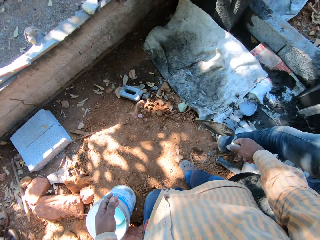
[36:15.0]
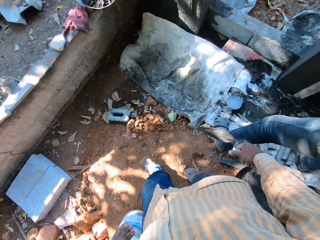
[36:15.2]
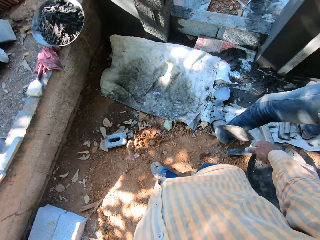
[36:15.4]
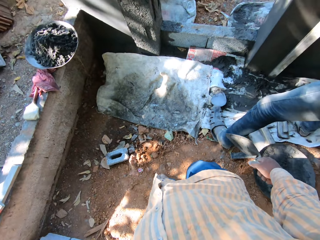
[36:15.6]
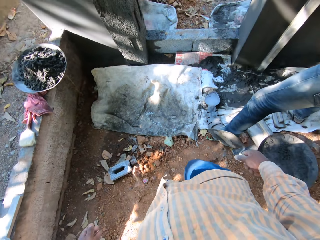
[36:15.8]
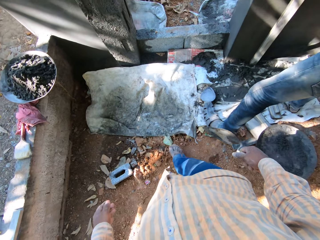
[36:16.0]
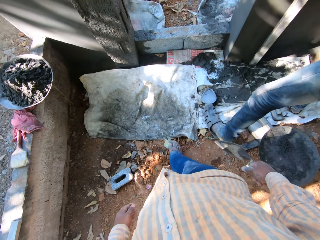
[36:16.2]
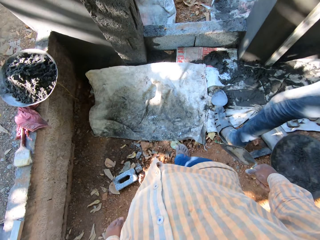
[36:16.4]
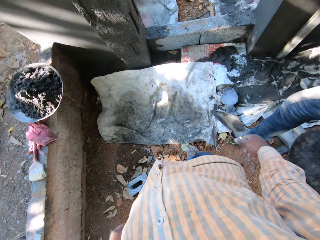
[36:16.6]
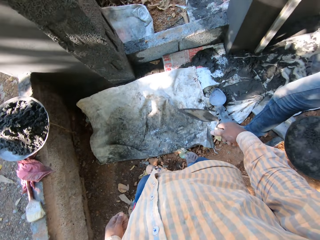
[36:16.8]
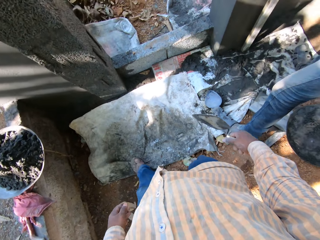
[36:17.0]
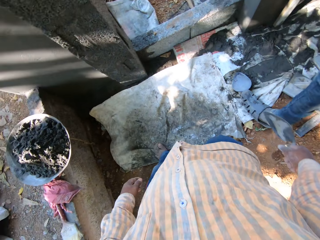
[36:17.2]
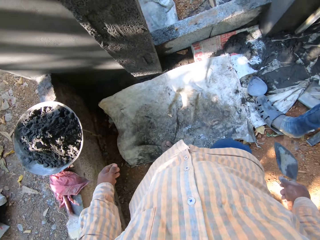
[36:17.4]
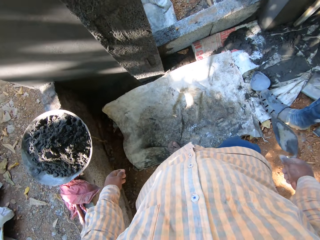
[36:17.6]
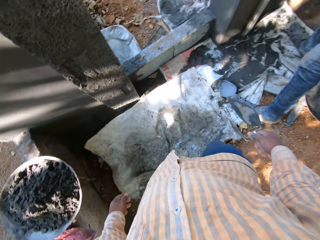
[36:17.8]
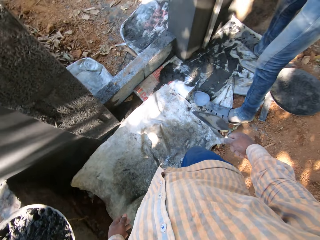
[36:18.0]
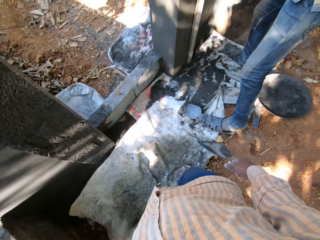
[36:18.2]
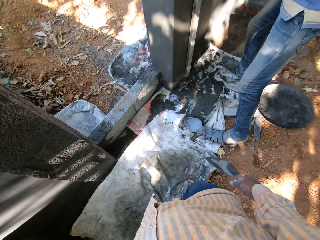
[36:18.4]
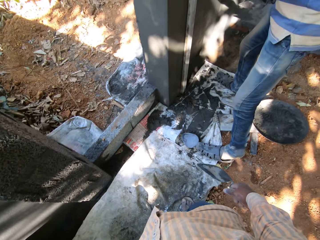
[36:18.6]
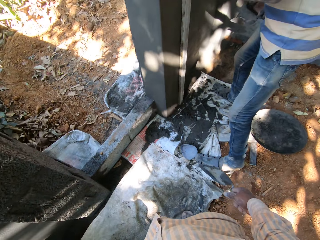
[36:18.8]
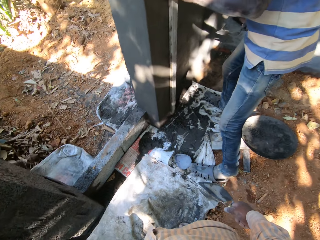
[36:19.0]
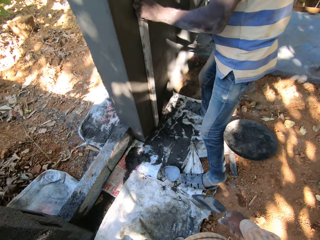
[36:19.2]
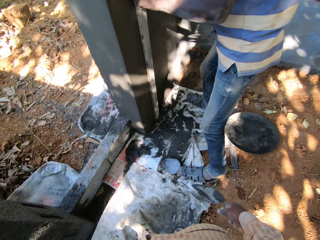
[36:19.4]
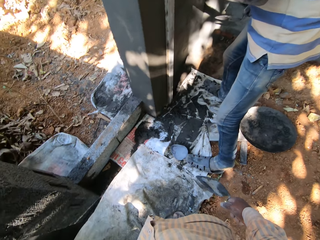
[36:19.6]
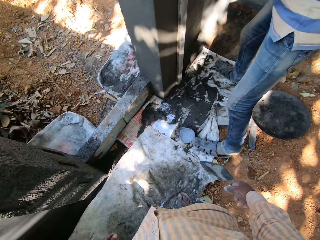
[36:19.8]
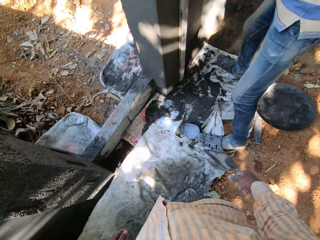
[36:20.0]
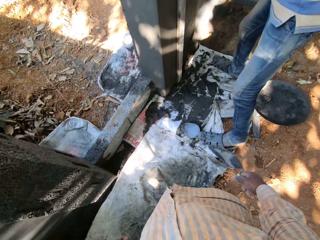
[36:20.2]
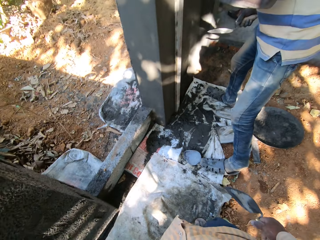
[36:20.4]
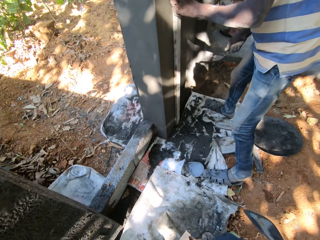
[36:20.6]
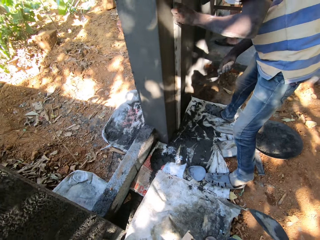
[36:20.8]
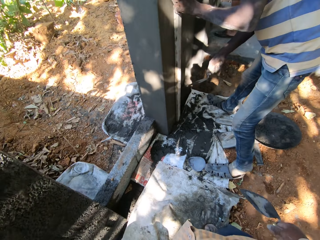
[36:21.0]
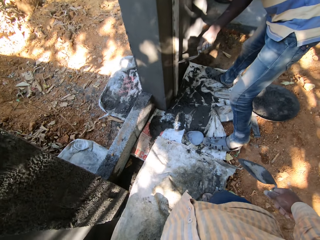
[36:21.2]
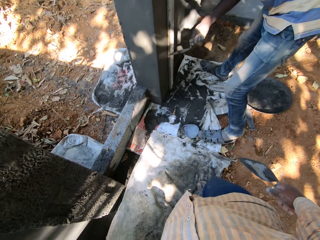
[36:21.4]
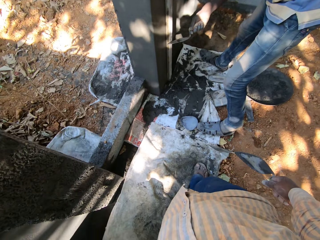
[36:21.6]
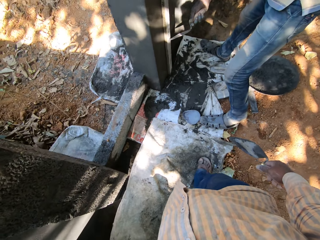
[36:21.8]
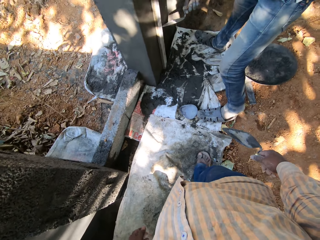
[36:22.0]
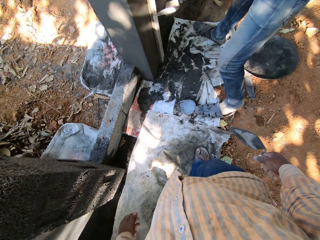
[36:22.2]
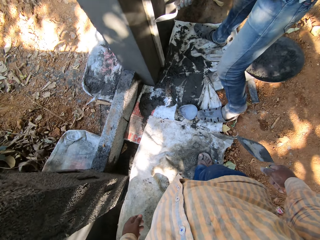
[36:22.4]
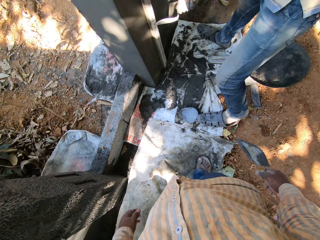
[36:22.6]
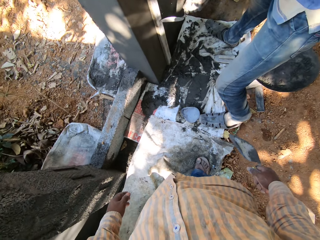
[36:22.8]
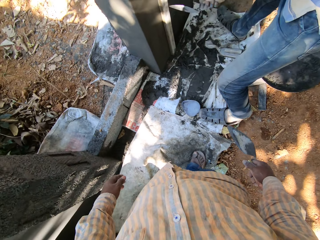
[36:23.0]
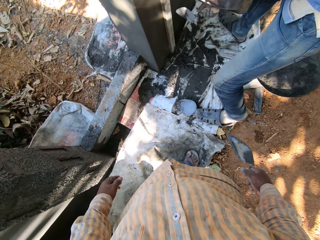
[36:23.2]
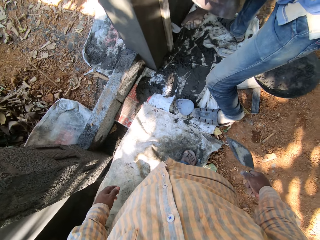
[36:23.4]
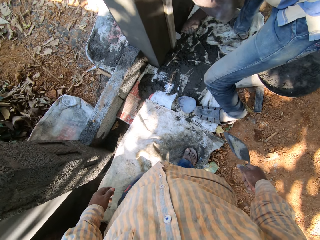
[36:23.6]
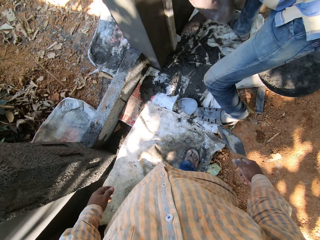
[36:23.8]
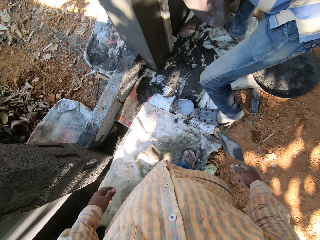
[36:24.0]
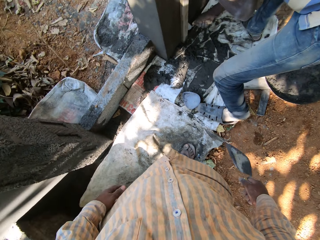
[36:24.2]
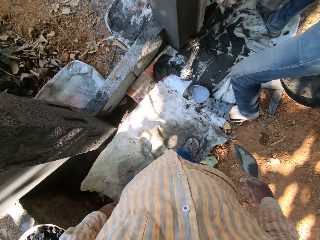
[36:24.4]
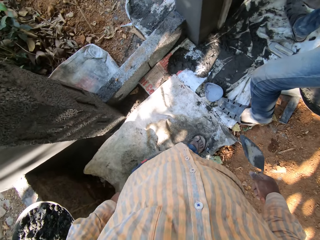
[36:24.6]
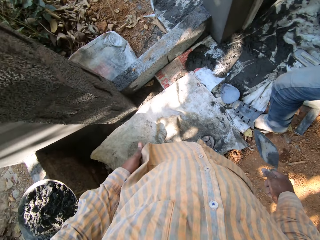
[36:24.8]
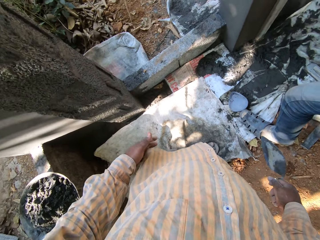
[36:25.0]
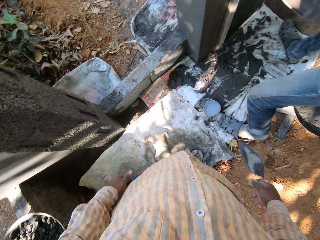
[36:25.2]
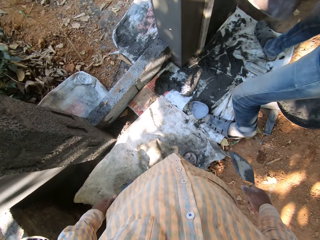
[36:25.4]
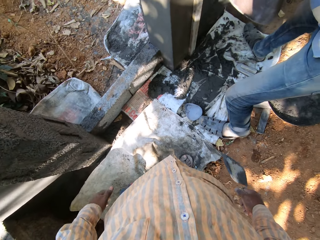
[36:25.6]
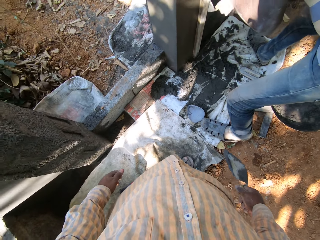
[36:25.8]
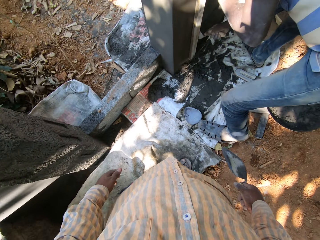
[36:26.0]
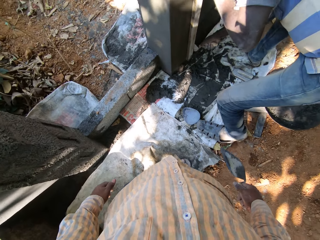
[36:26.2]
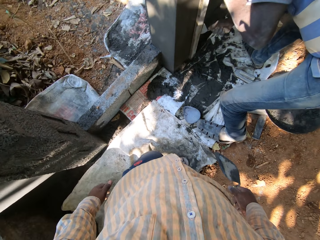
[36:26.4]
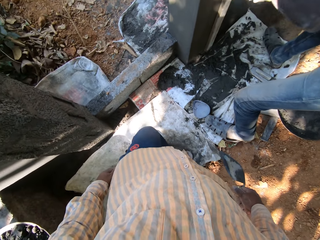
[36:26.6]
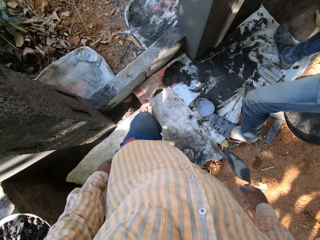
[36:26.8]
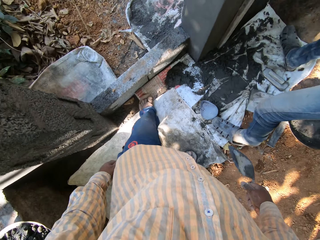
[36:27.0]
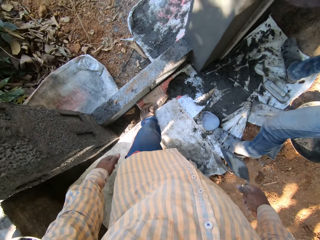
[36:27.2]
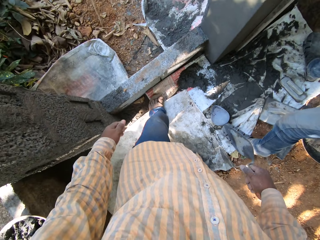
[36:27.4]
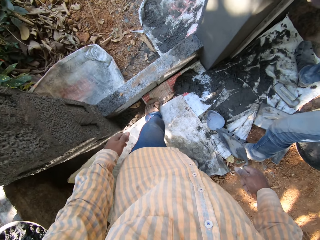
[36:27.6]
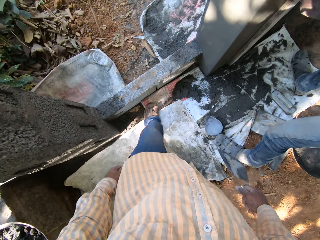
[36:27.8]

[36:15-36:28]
A man converses with the camera wearer. The man hits a stick on the wall with a trowel in his right hand. He smoothens the wall plaster.

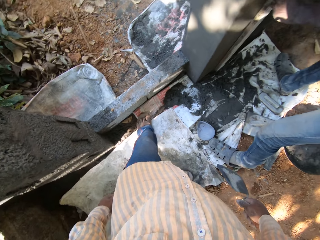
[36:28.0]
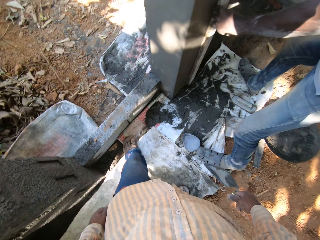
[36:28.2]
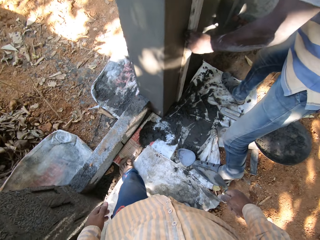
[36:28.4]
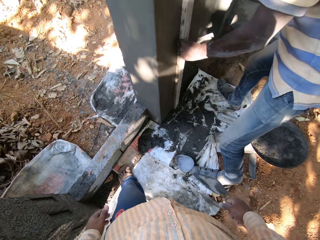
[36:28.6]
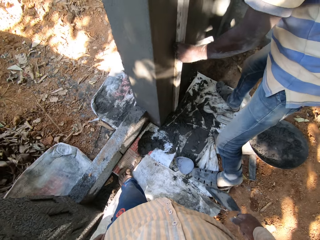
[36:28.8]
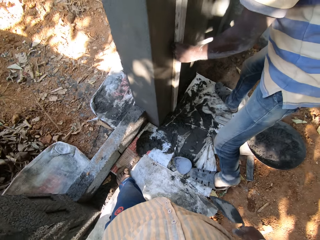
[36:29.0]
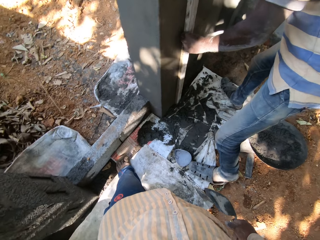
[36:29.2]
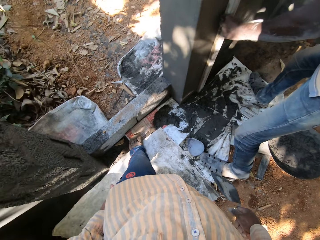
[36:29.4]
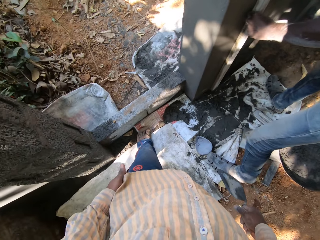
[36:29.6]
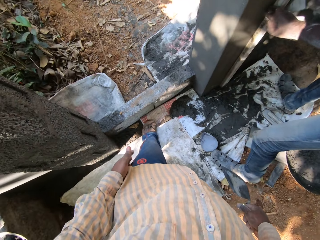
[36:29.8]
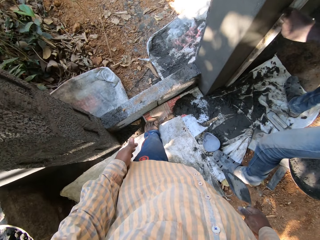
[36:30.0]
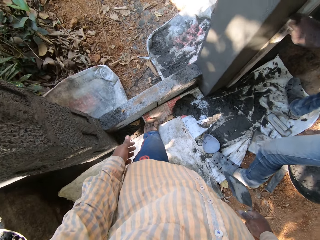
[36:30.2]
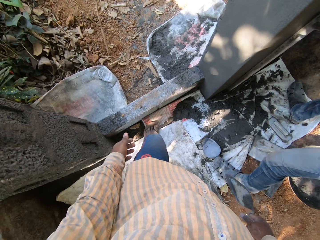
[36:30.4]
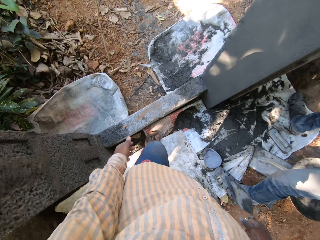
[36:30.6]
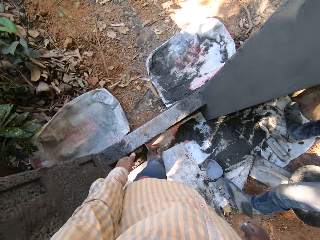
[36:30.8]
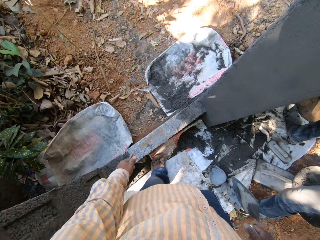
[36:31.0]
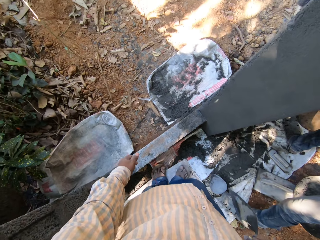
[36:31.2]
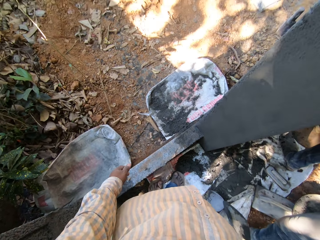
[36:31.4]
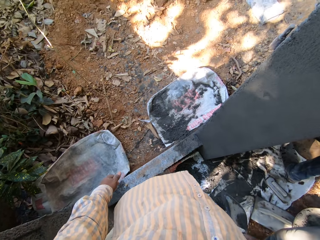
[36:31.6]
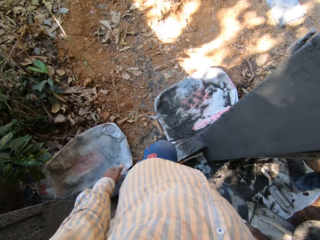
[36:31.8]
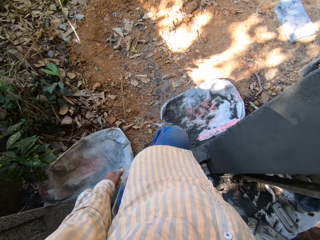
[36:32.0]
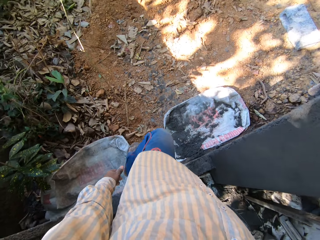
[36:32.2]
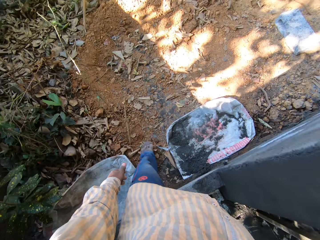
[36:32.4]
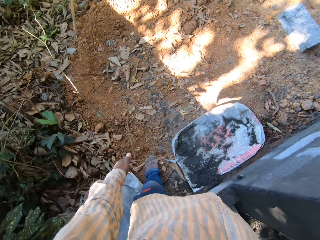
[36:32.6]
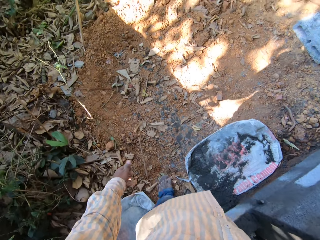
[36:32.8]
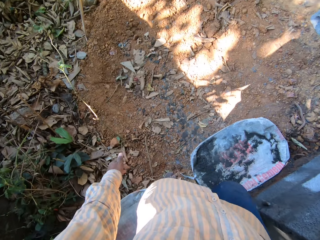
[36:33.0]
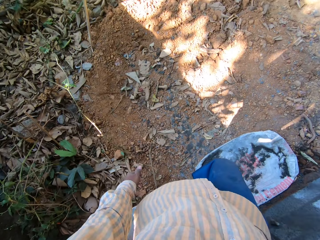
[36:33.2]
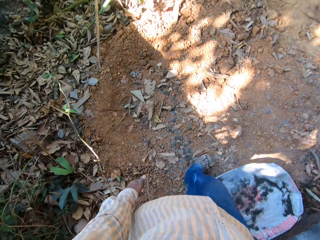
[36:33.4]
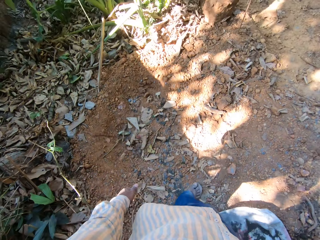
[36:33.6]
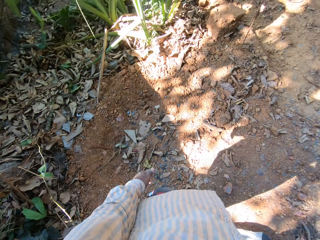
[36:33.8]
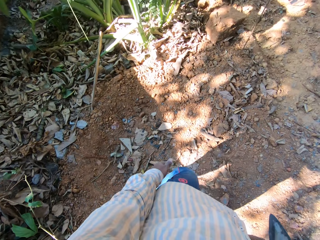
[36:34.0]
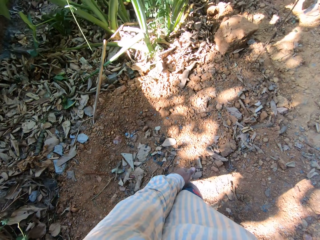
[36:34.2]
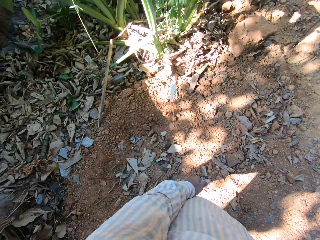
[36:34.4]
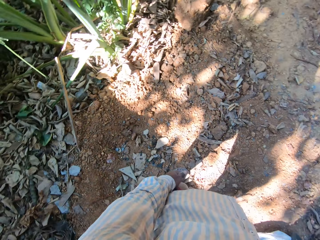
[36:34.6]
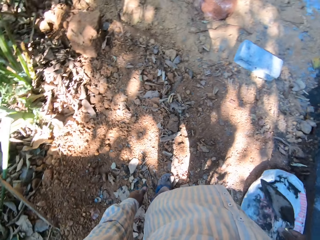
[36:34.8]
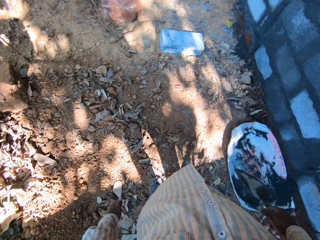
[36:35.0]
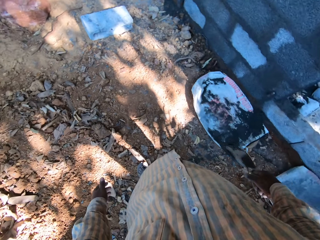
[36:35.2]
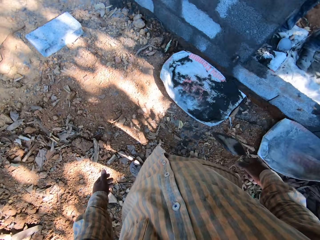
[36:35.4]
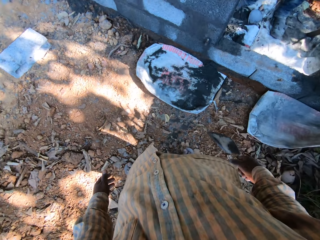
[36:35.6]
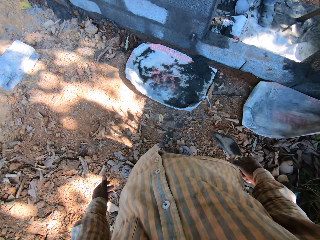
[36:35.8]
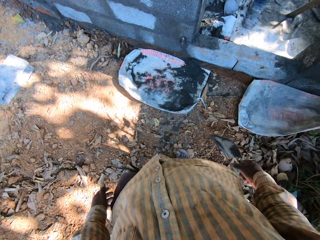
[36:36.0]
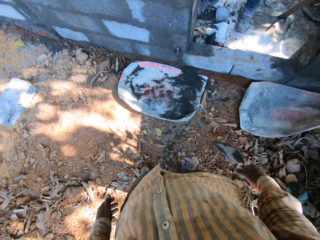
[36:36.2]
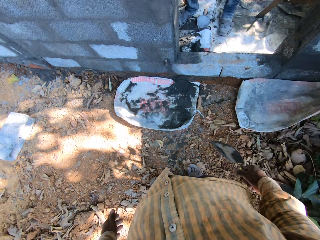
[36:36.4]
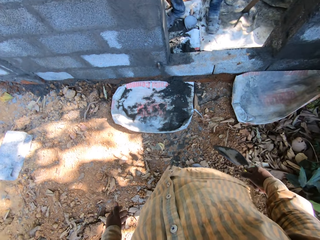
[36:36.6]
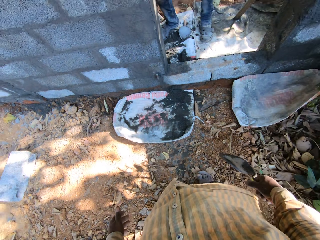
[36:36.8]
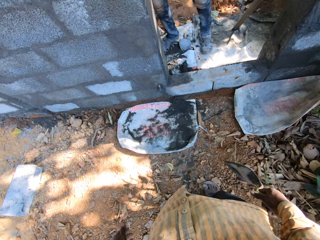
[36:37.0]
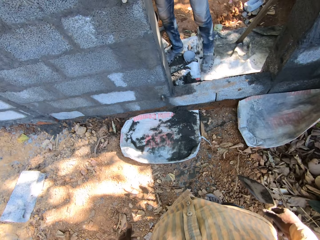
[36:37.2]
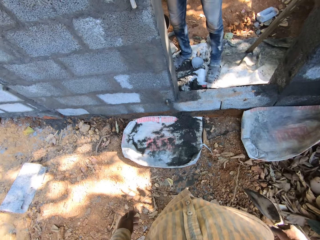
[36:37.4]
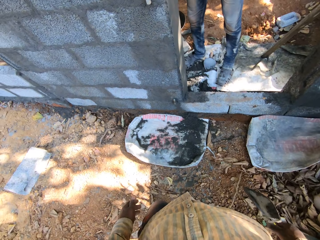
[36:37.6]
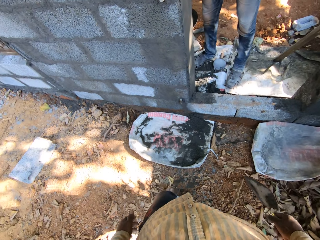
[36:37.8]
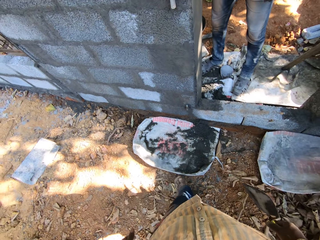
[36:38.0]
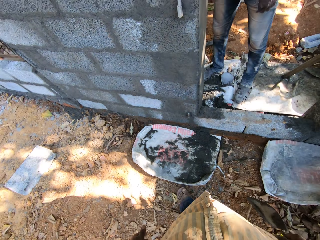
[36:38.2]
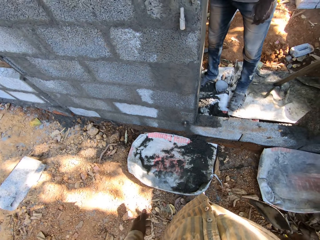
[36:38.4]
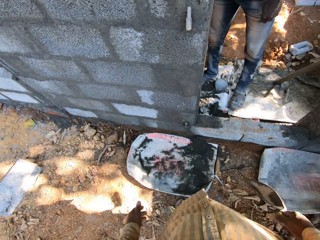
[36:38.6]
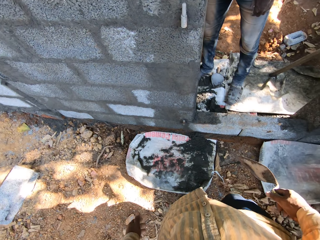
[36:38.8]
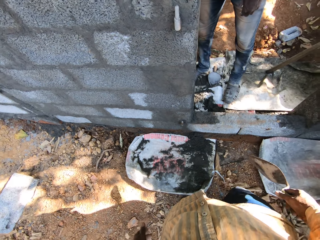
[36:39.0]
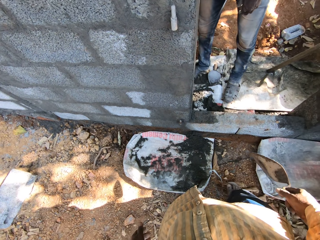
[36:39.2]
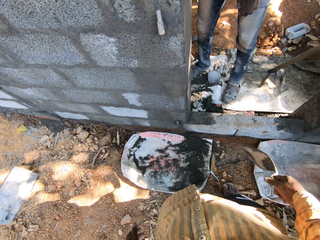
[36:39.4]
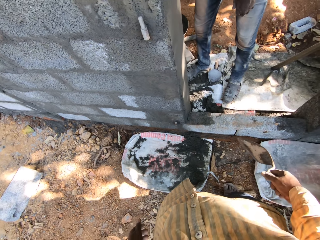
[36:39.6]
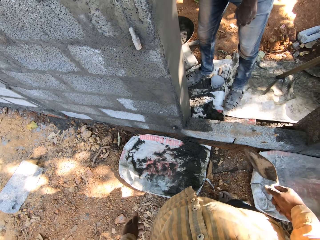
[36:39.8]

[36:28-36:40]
The camera wearer crosses the door. They walk around.
